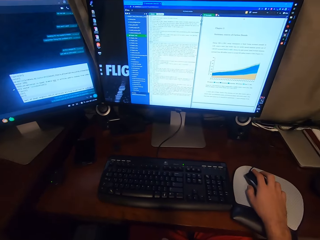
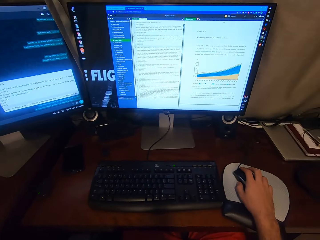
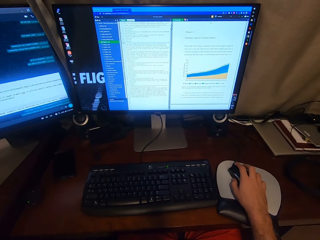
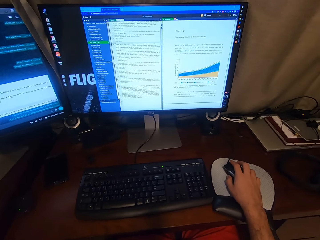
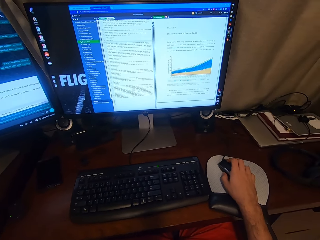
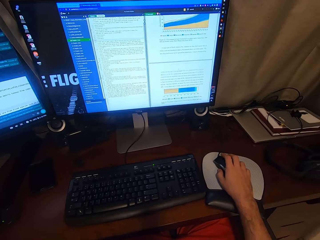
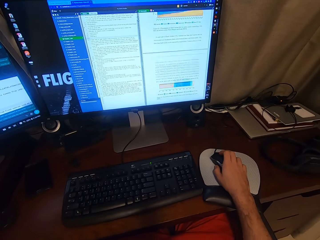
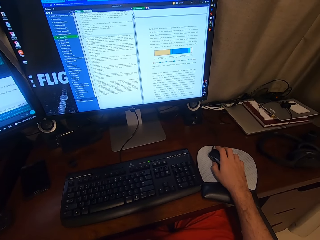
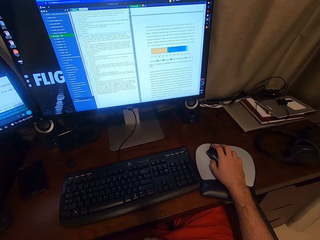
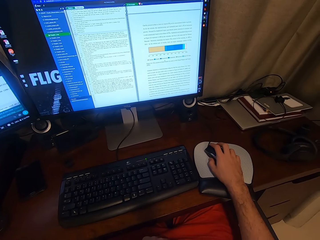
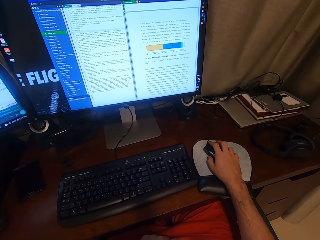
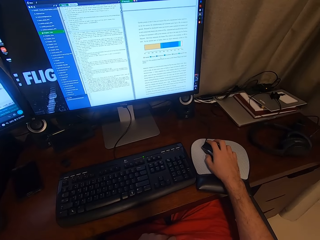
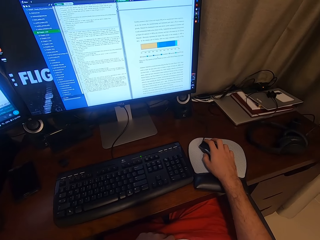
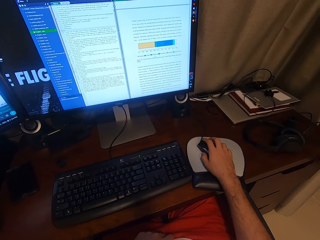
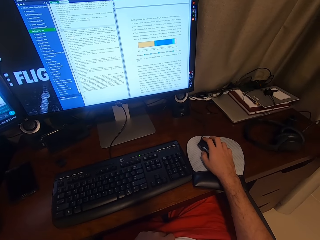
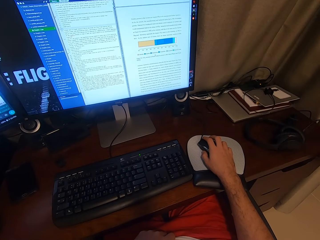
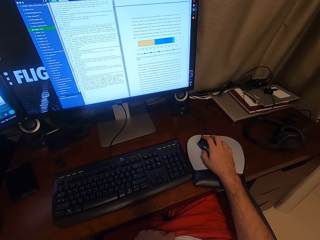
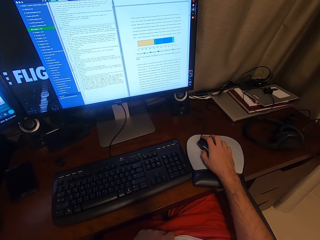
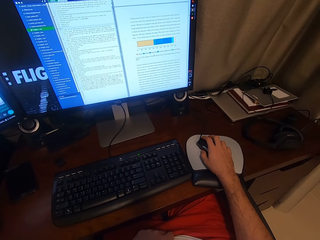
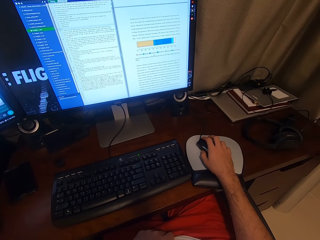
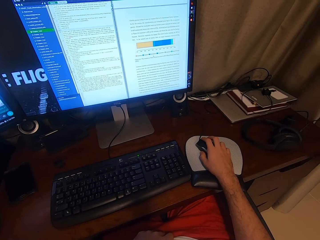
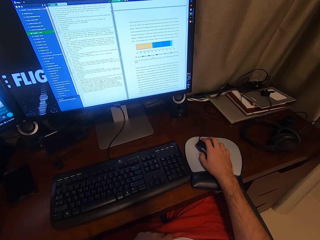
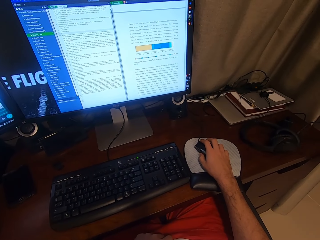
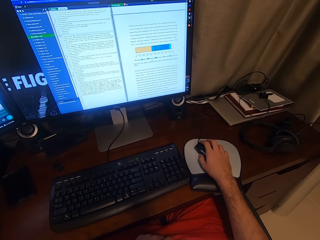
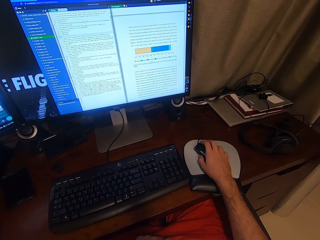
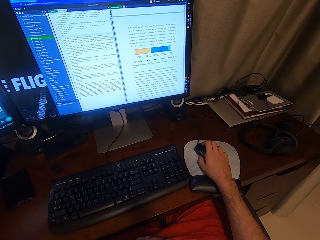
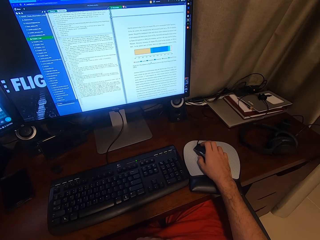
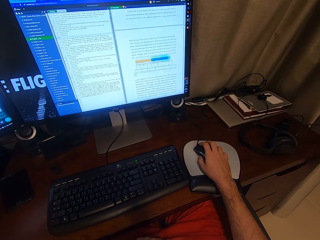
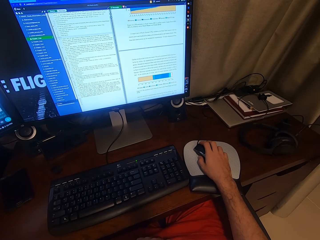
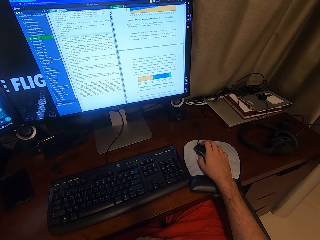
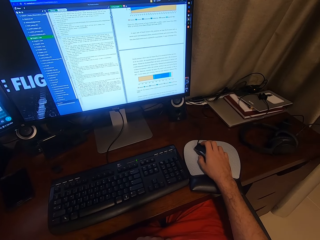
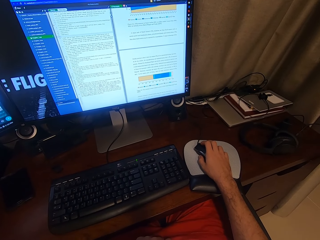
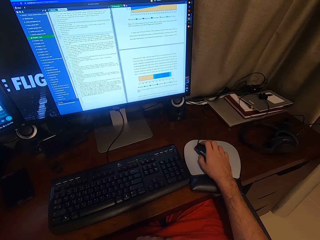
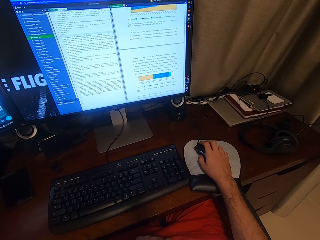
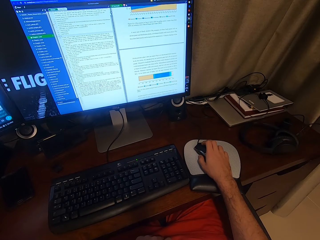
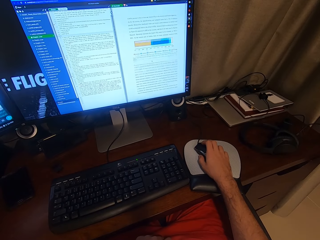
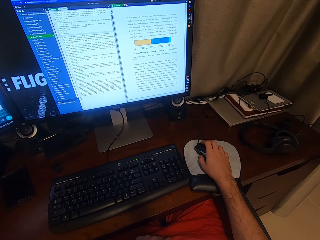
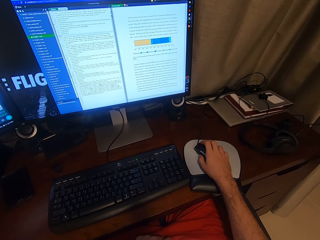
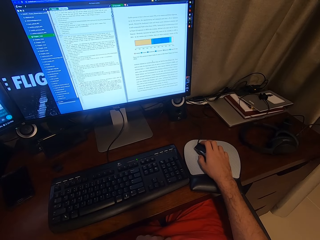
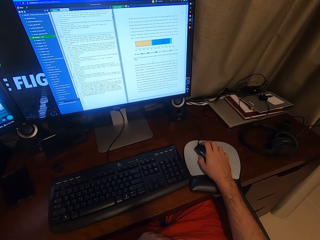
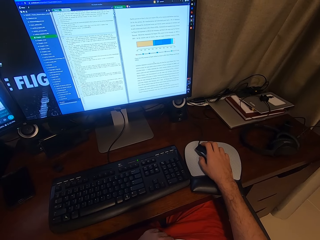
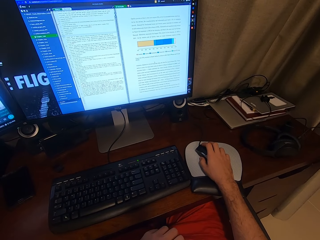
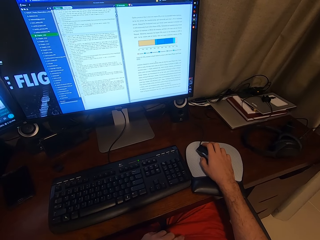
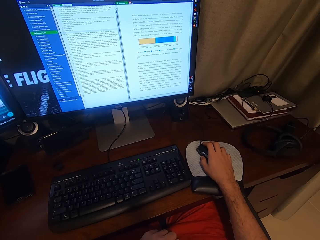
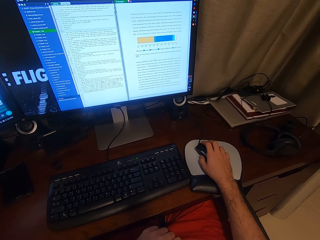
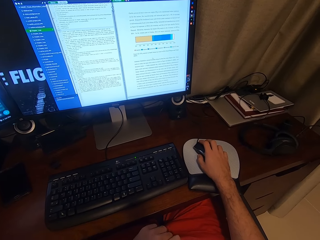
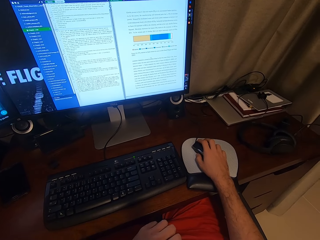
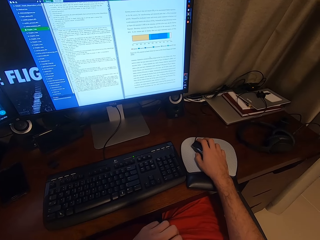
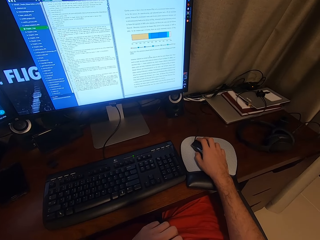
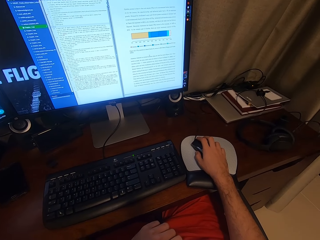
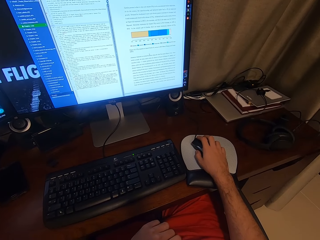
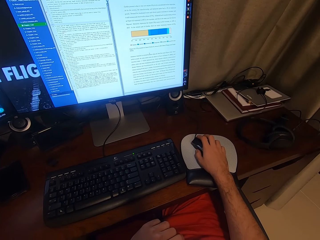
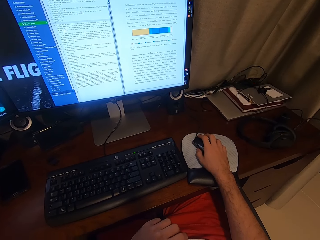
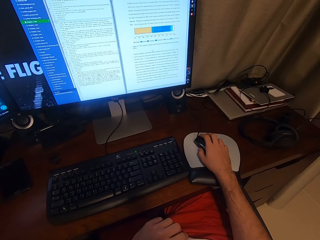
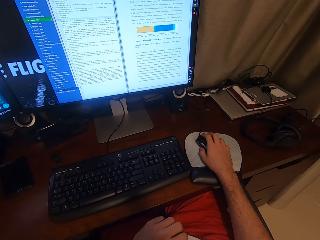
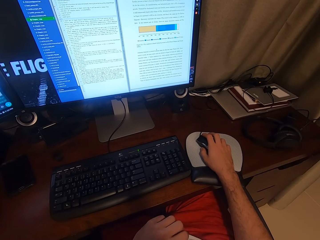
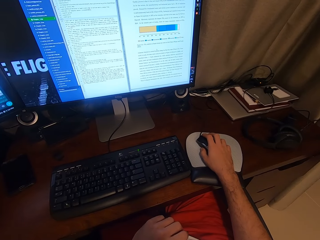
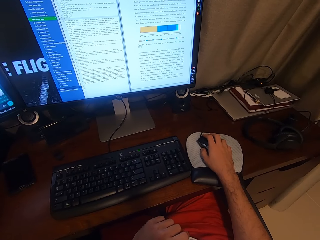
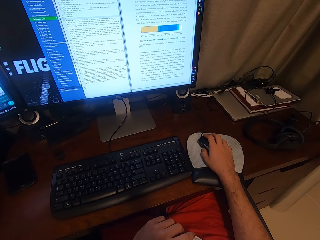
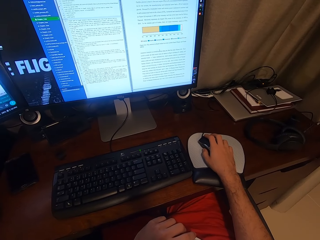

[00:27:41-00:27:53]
The camera wearer looks towards a monitor. He scrolls on the USB mouse attached to the desktop computer with his right hand. He operates the computer using the mouse. He stares at the monitor. He operates the computer using the mouse. He stares at the monitor.

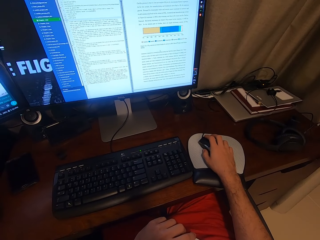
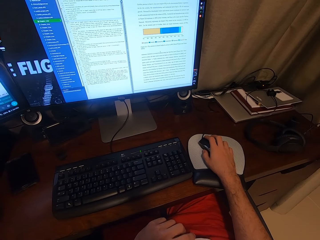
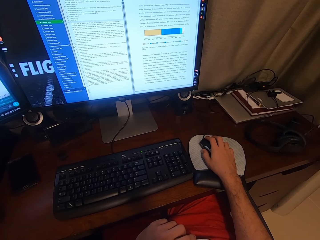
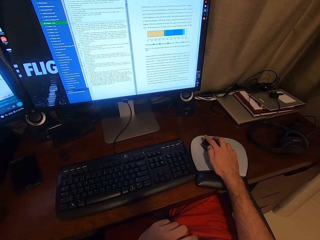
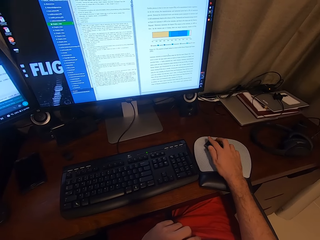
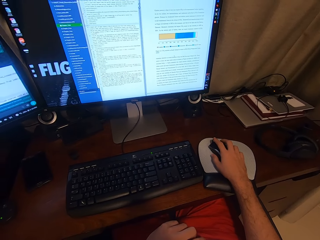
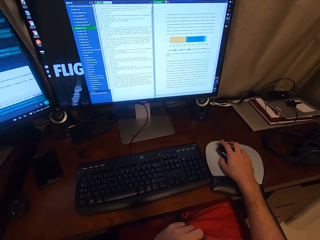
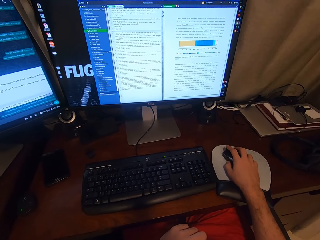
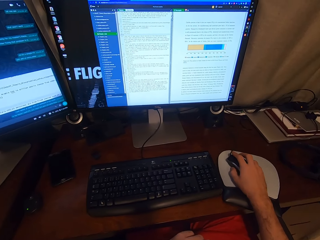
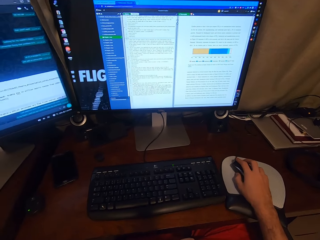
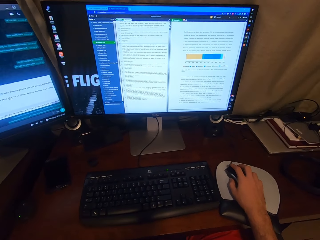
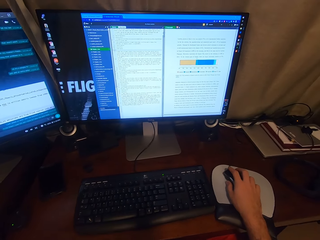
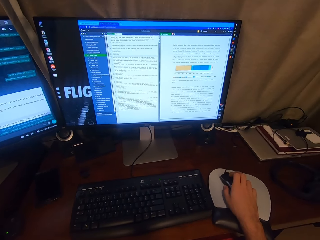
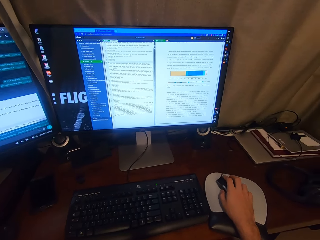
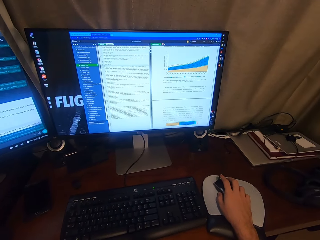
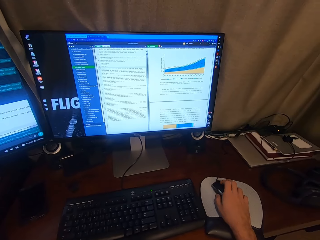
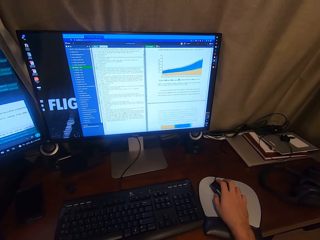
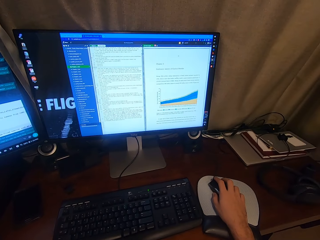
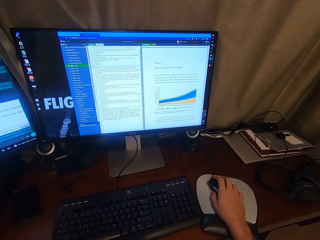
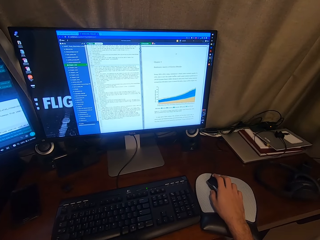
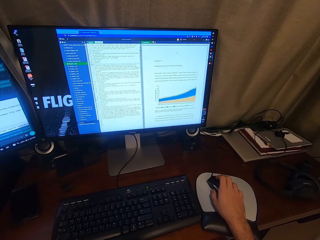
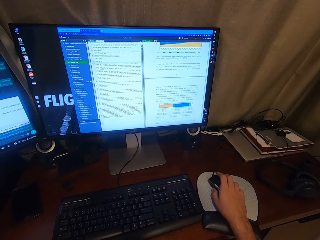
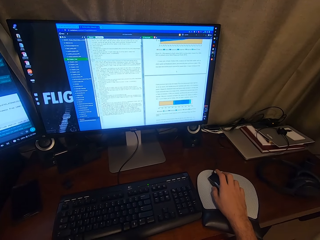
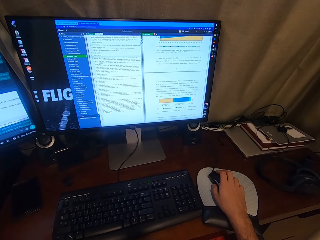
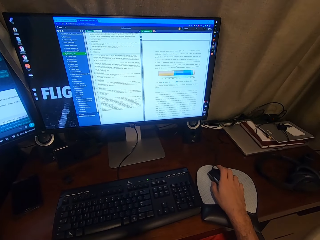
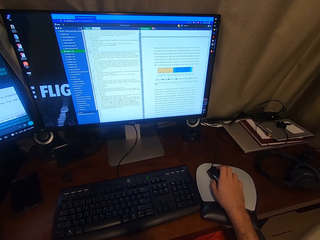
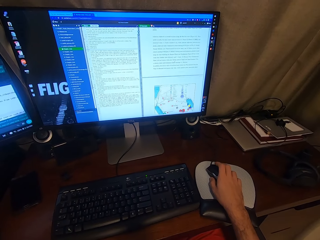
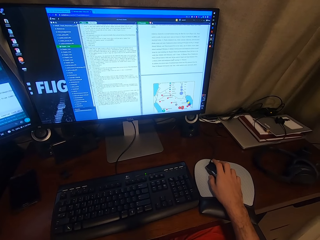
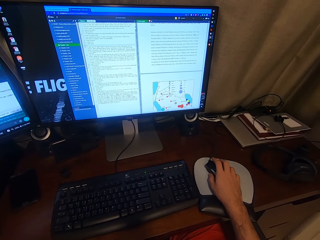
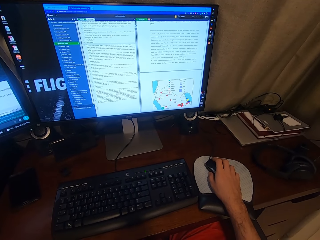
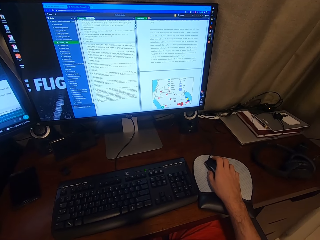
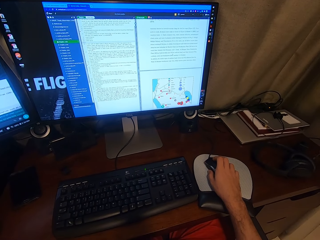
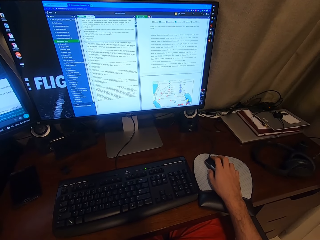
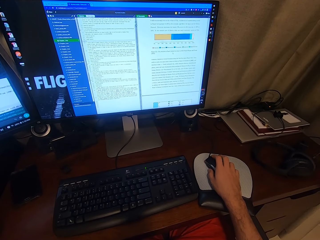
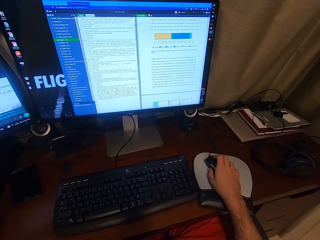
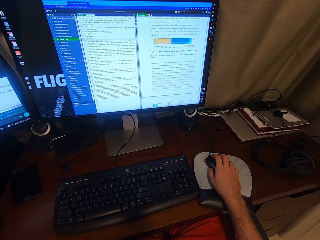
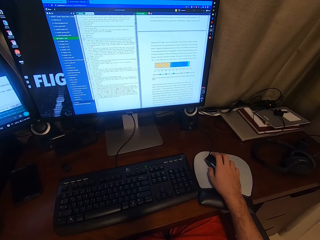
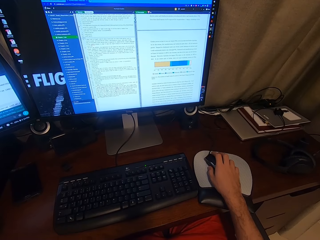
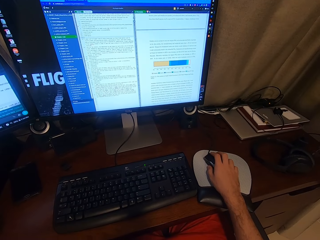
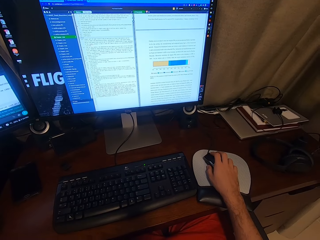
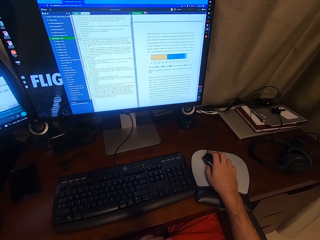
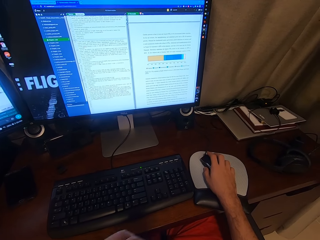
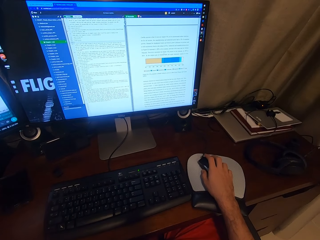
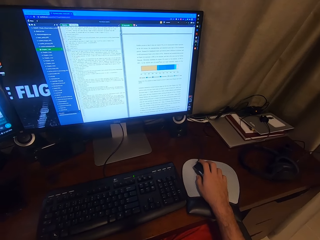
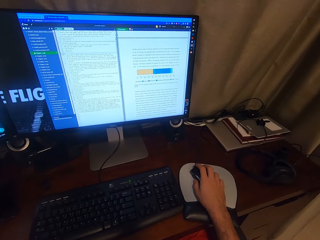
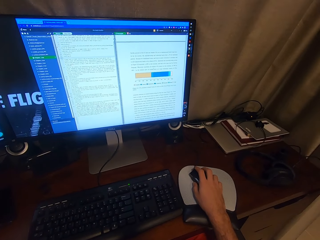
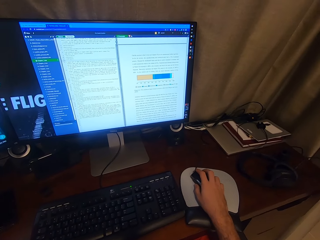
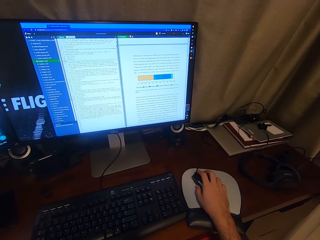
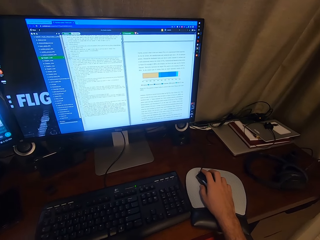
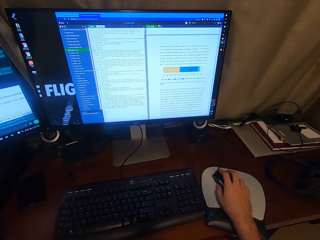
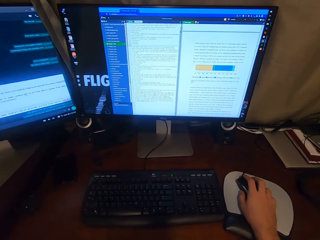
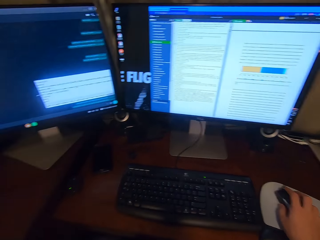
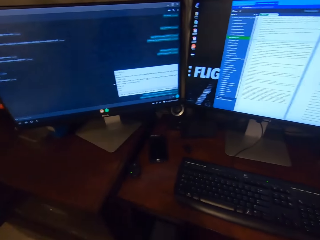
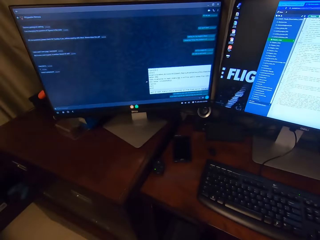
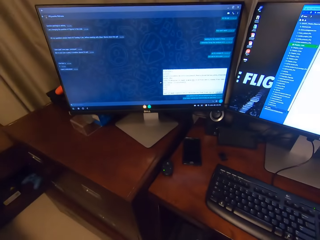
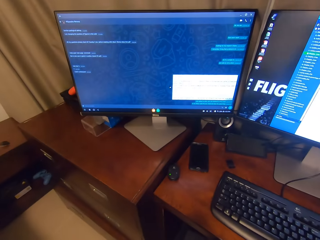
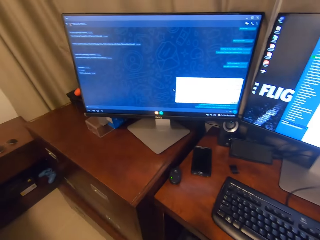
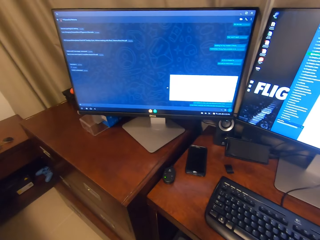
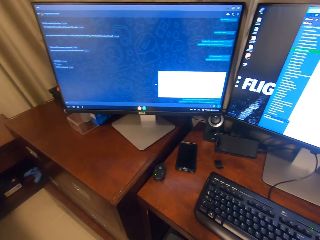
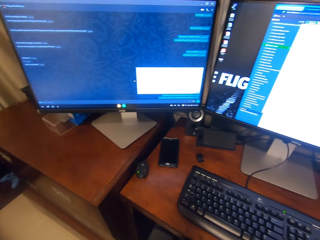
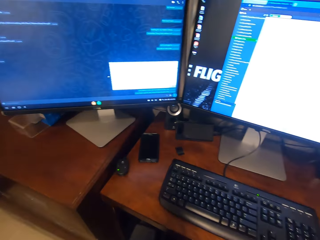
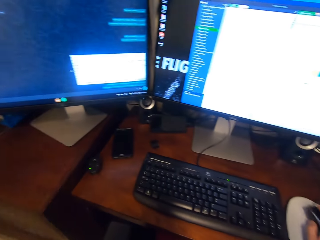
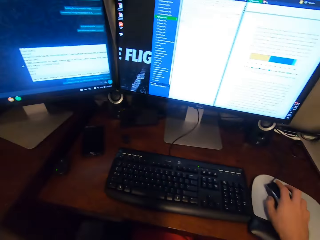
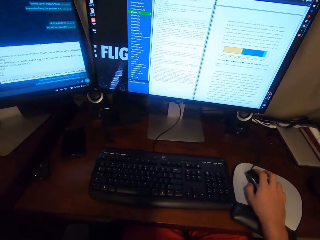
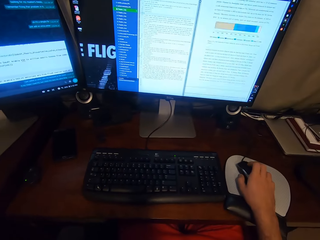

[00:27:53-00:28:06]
The camera wearer operates a computer using a mouse. They look towards a monitor.
